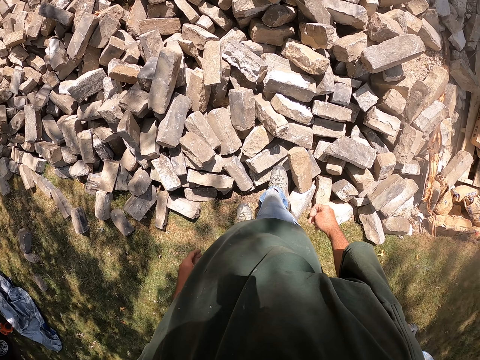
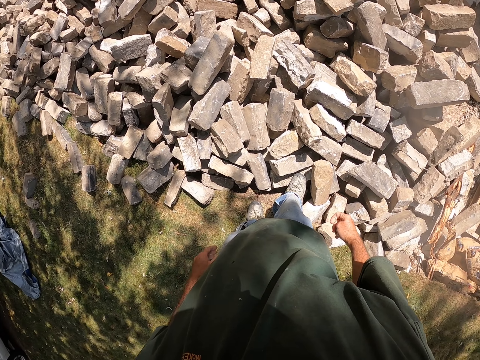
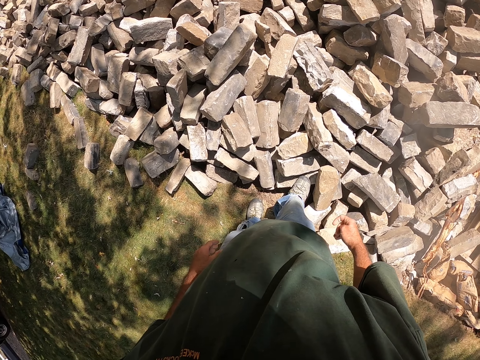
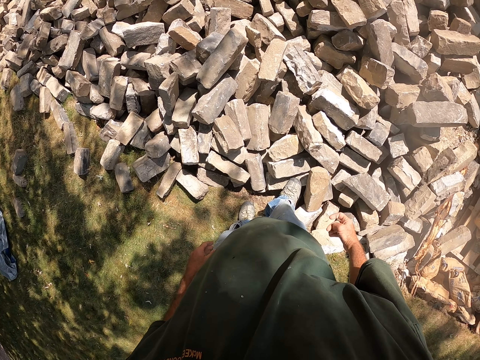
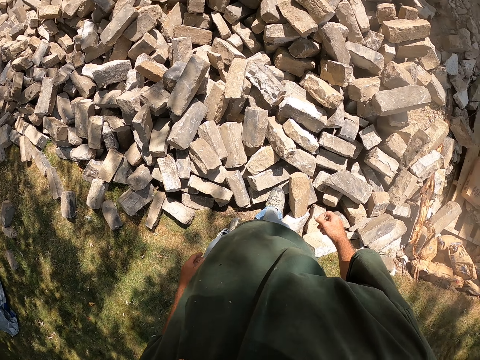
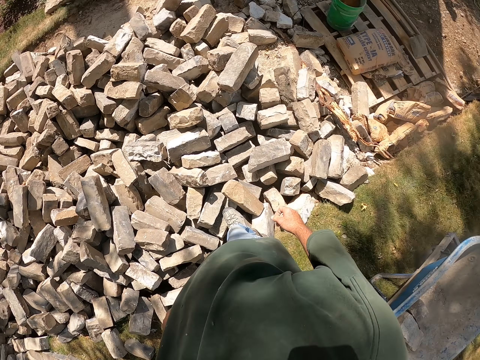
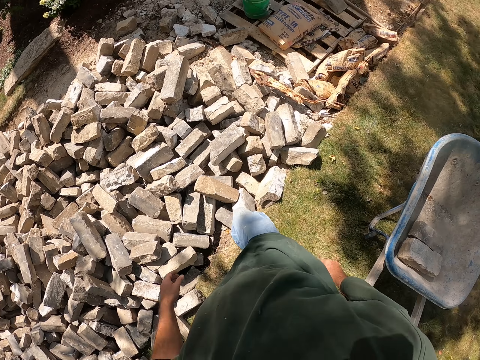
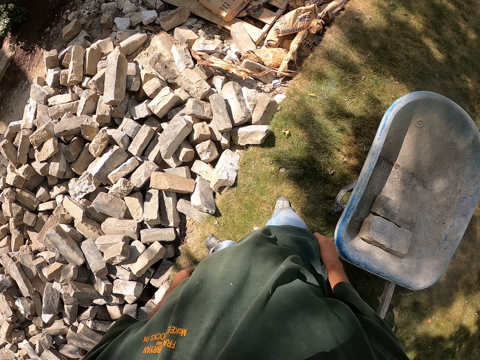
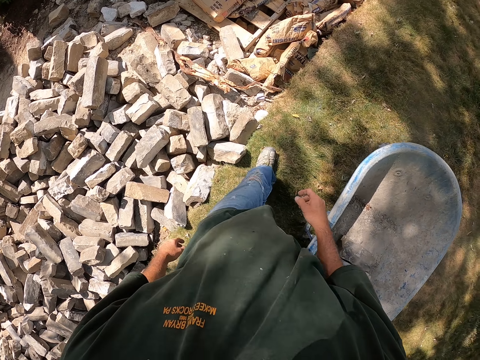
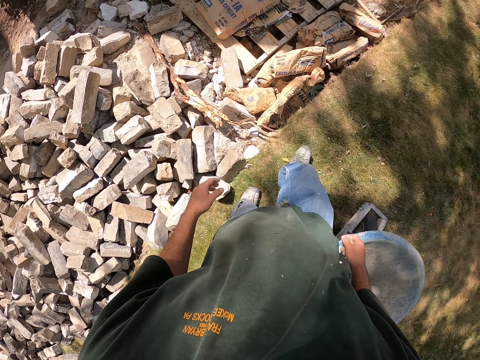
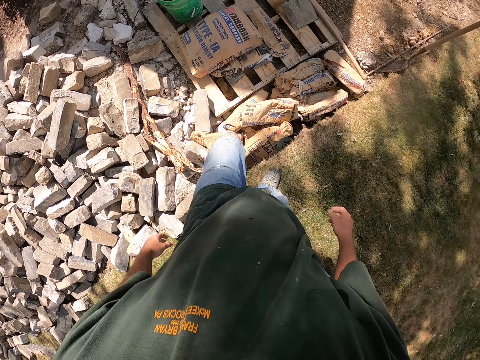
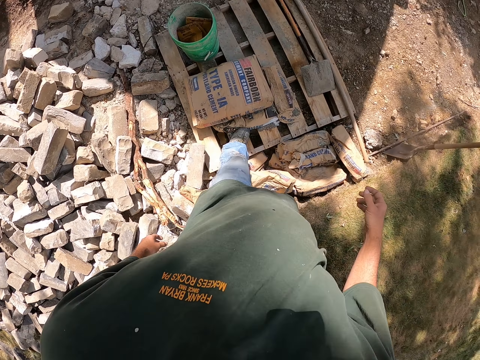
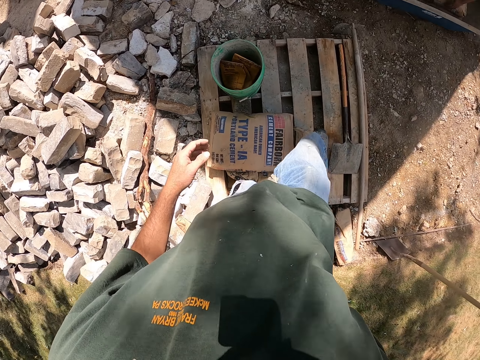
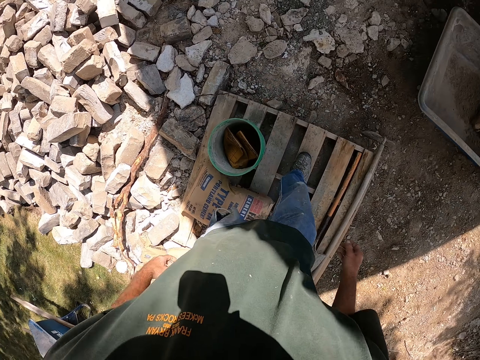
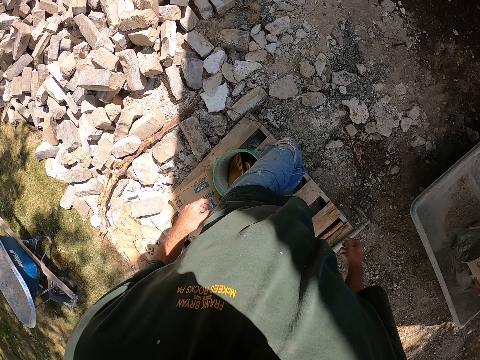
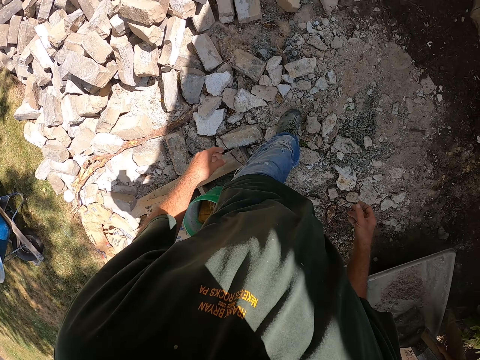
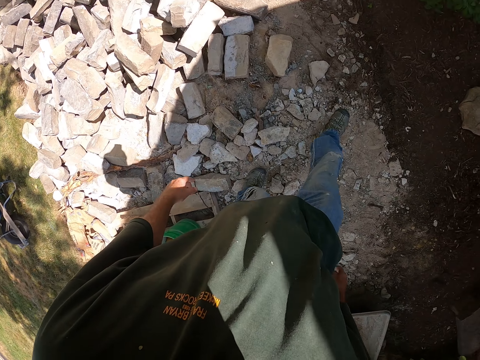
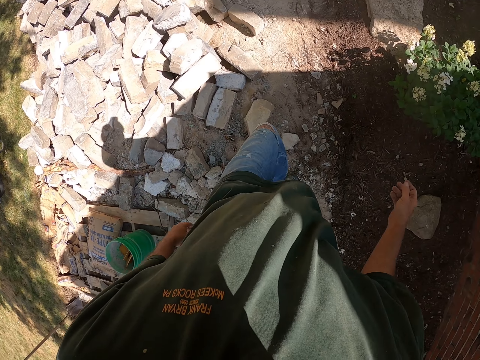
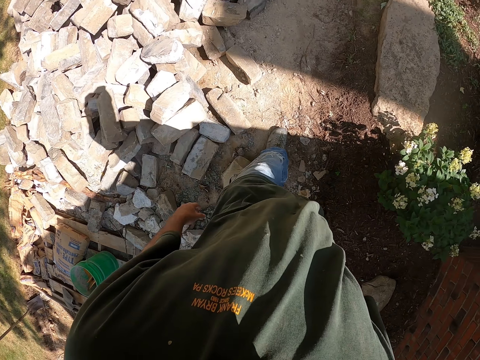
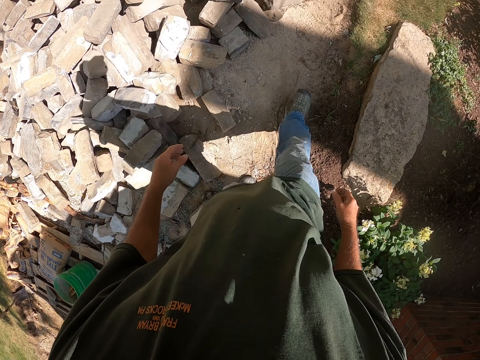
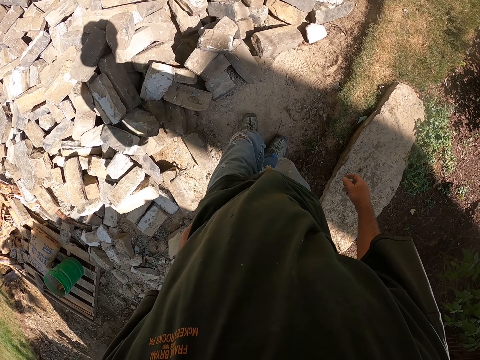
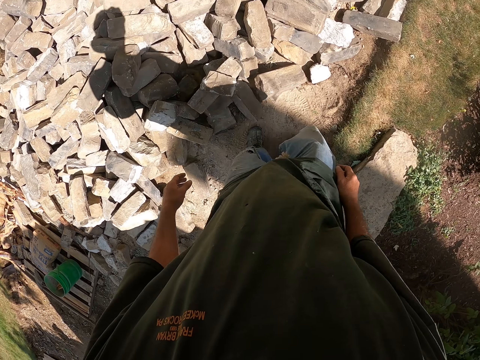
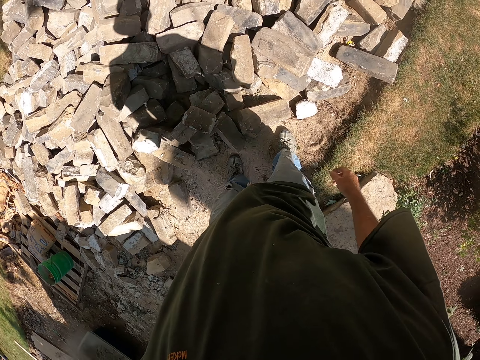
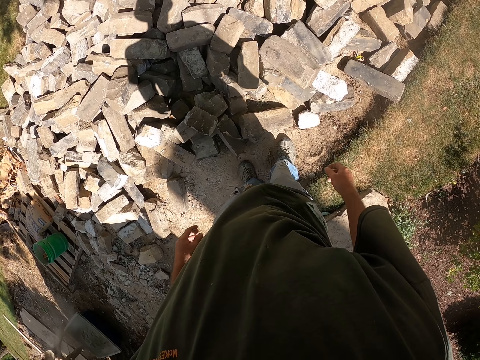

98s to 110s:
The camera wearer walks beside the bricks.

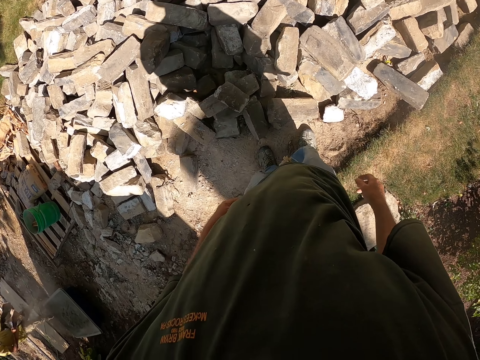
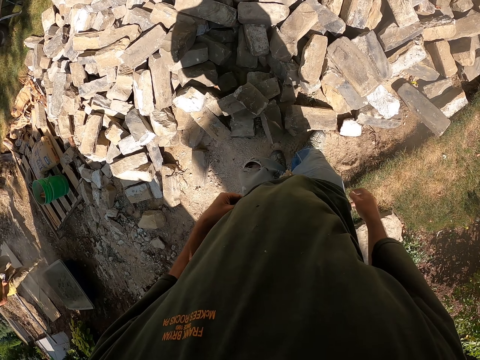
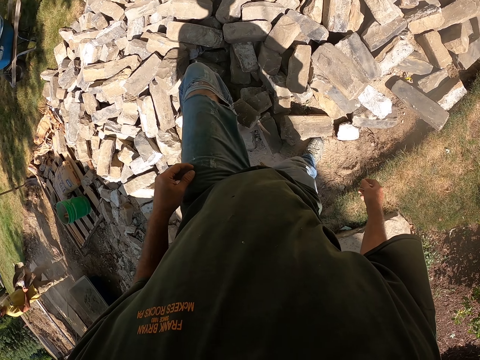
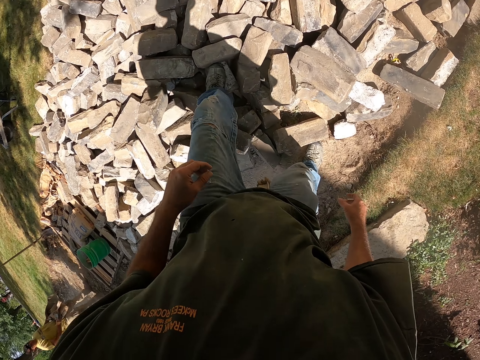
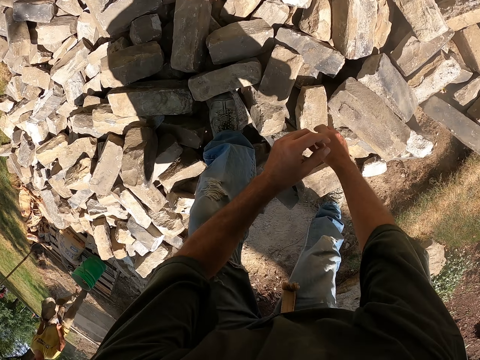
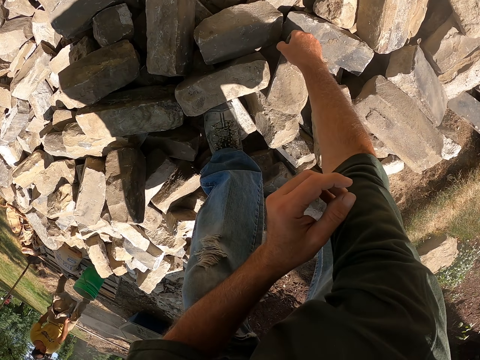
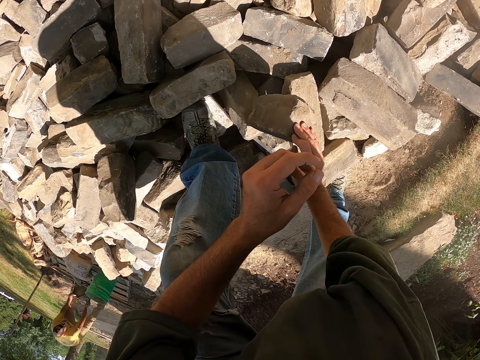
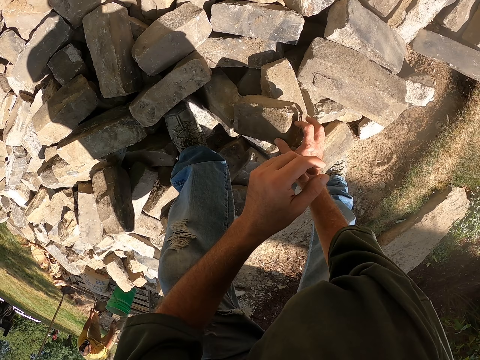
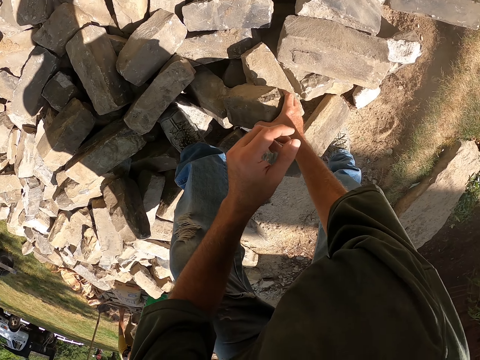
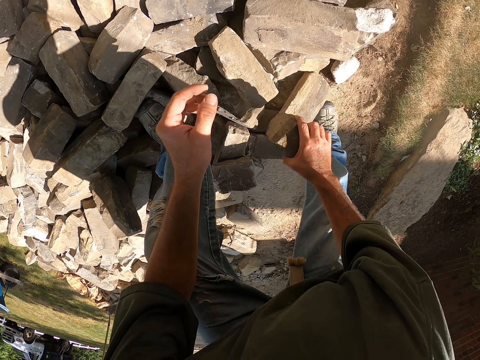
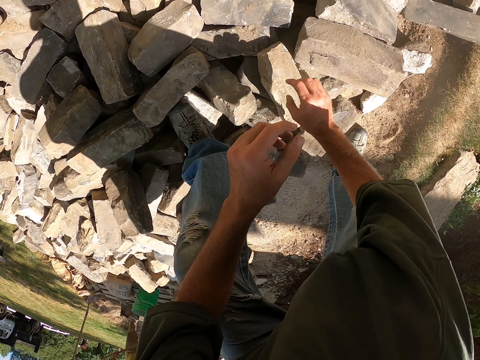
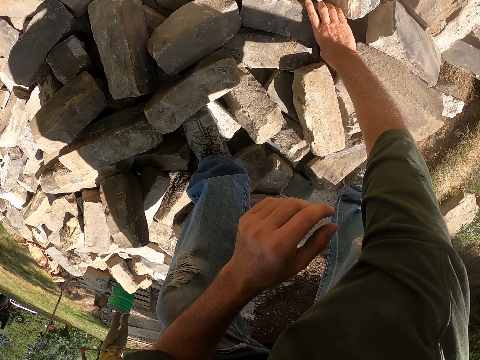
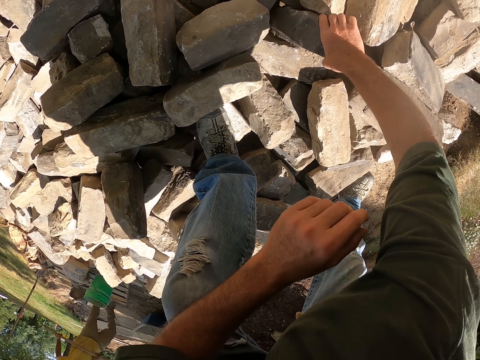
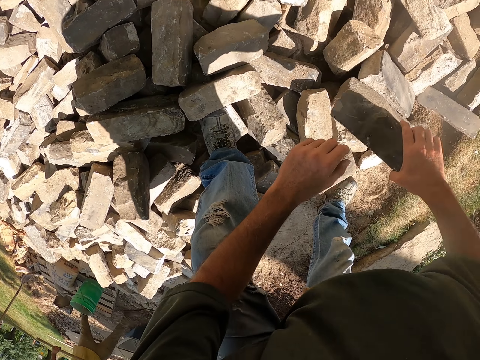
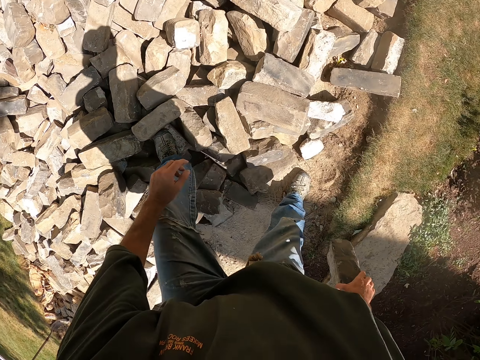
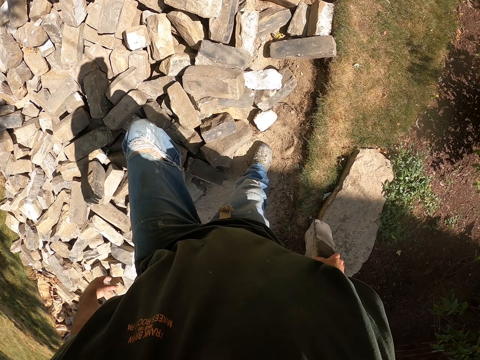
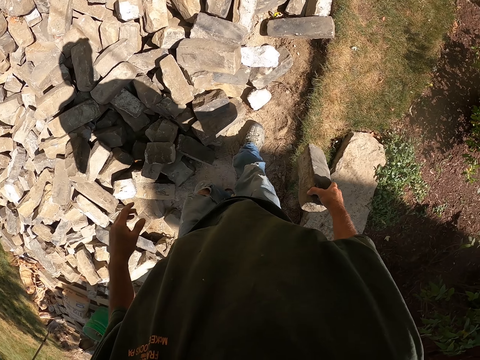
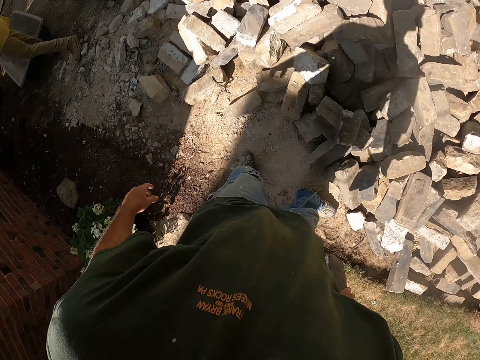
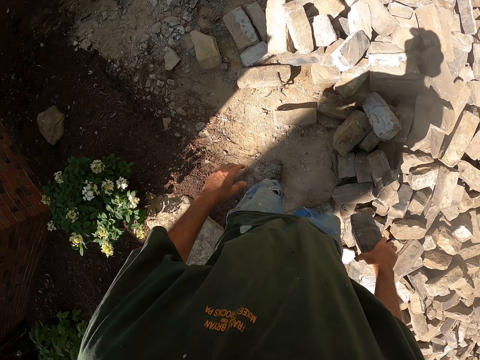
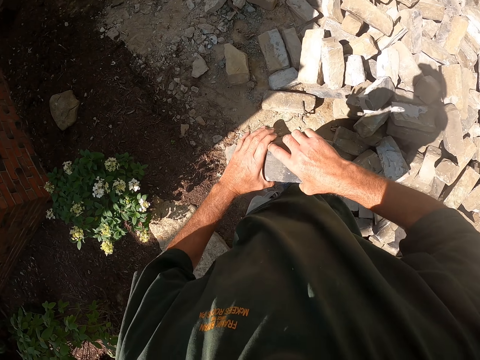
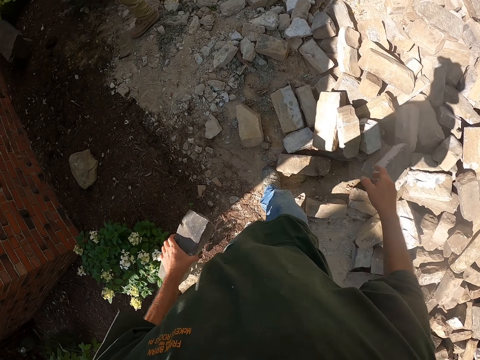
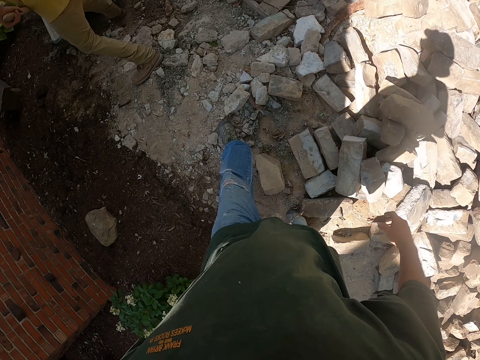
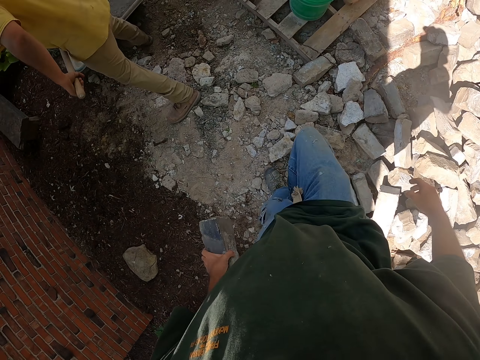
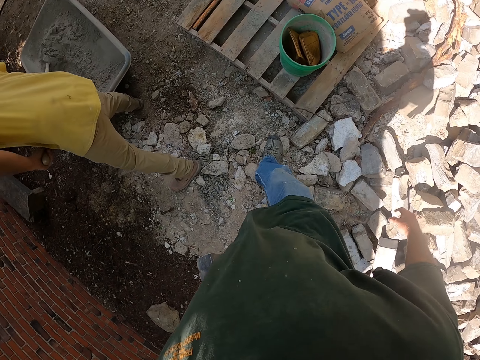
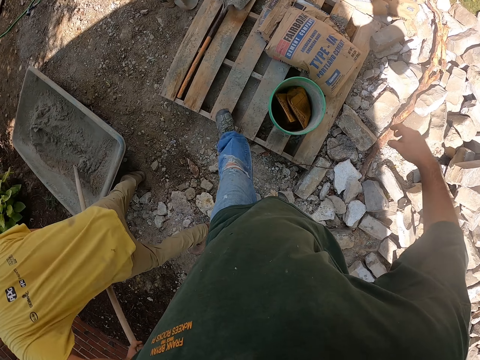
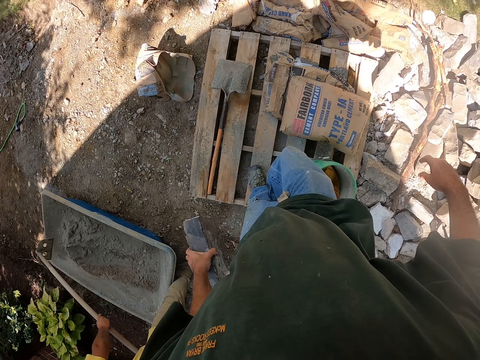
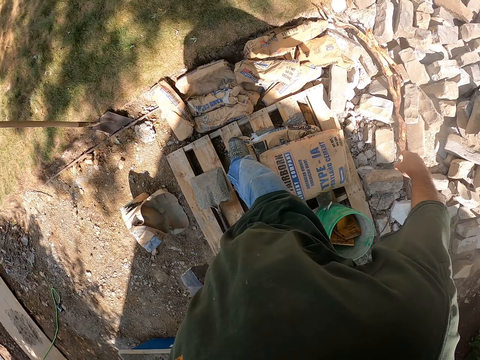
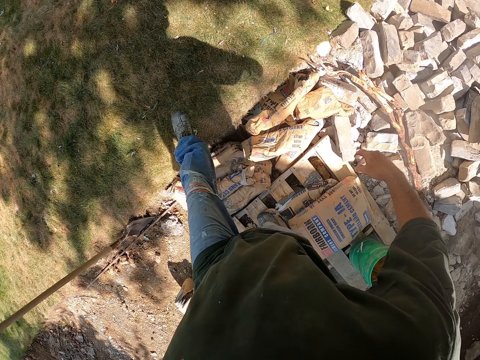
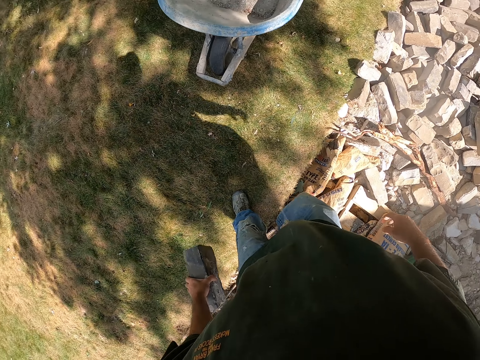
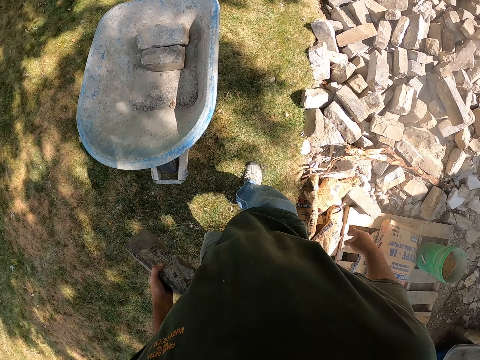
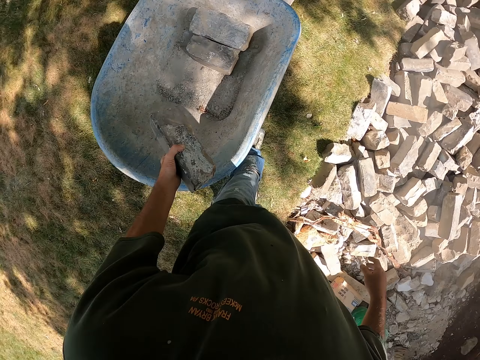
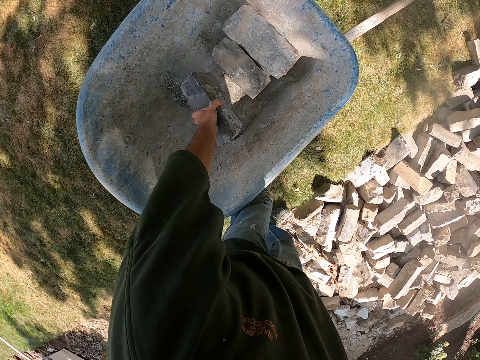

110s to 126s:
The camera wearer picks up the brick or stone. They put the stone on the ground. They take the stone. They walk beside the bricks. A man mixes the concrete.
